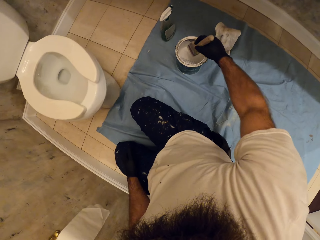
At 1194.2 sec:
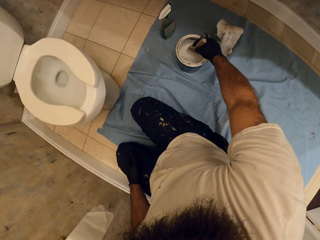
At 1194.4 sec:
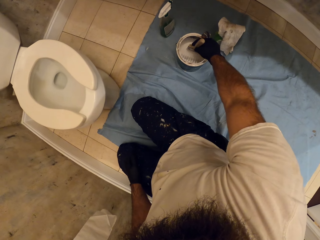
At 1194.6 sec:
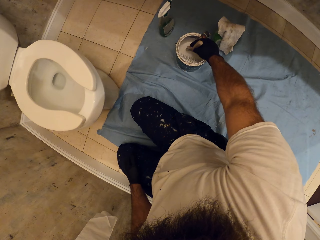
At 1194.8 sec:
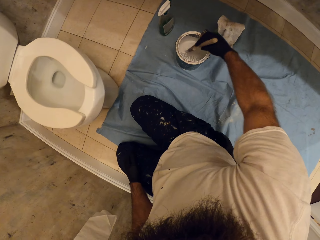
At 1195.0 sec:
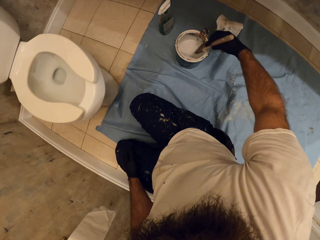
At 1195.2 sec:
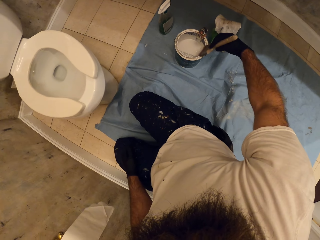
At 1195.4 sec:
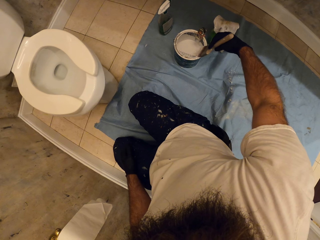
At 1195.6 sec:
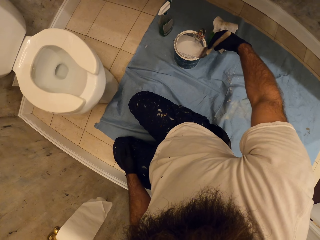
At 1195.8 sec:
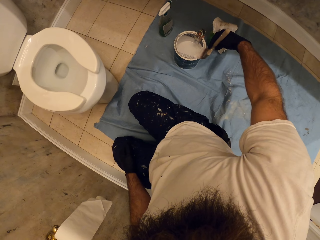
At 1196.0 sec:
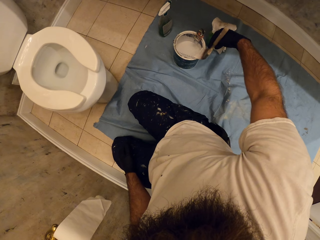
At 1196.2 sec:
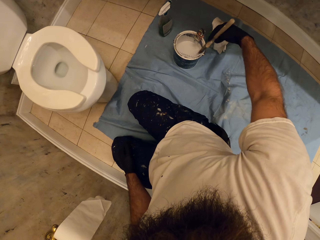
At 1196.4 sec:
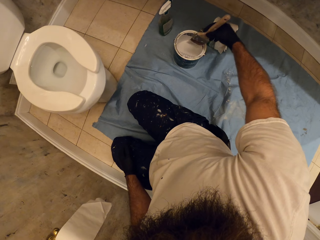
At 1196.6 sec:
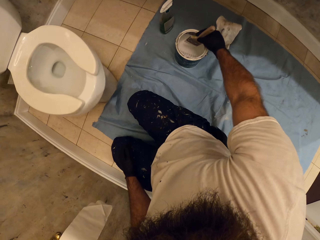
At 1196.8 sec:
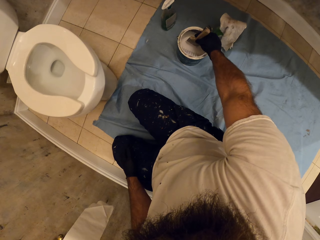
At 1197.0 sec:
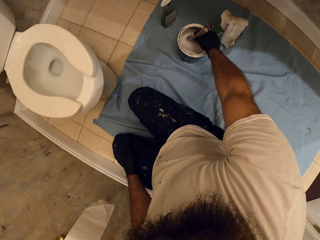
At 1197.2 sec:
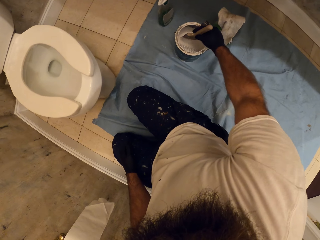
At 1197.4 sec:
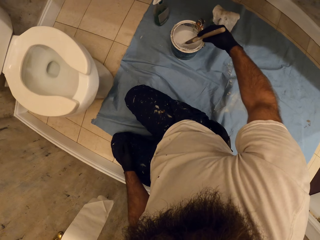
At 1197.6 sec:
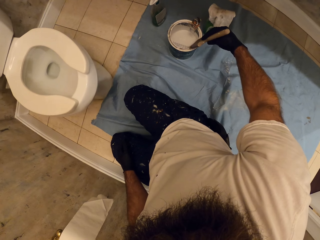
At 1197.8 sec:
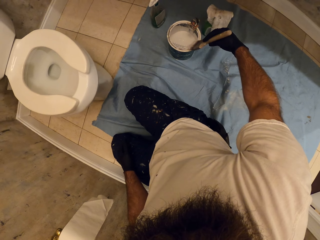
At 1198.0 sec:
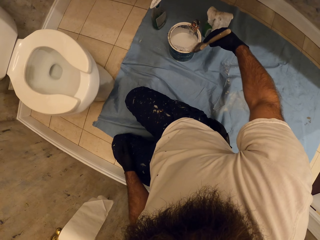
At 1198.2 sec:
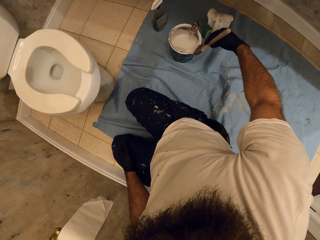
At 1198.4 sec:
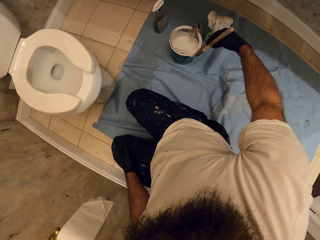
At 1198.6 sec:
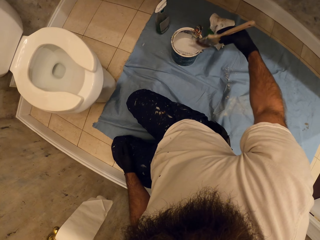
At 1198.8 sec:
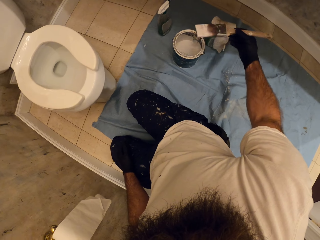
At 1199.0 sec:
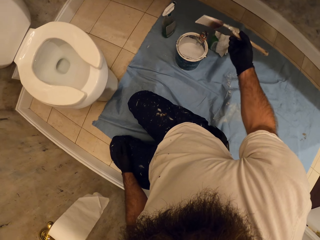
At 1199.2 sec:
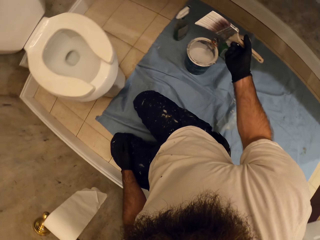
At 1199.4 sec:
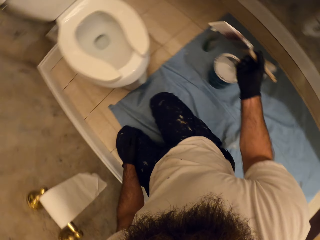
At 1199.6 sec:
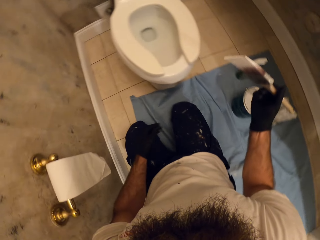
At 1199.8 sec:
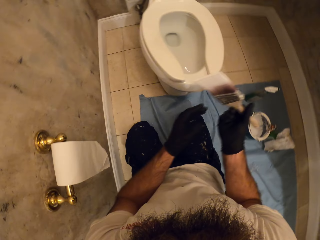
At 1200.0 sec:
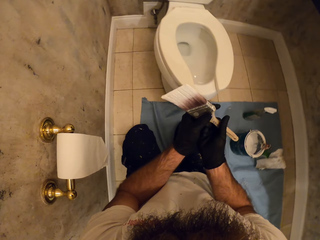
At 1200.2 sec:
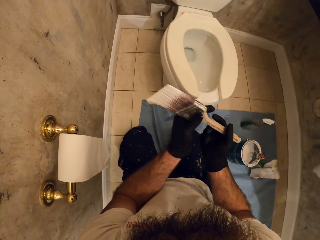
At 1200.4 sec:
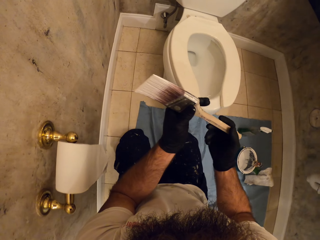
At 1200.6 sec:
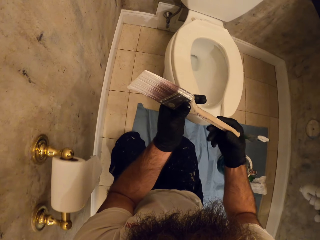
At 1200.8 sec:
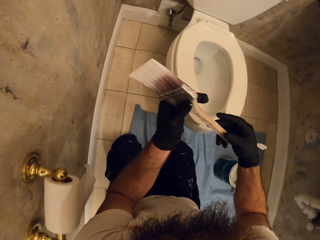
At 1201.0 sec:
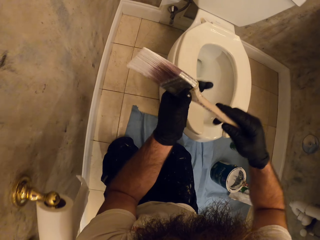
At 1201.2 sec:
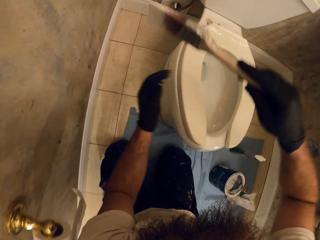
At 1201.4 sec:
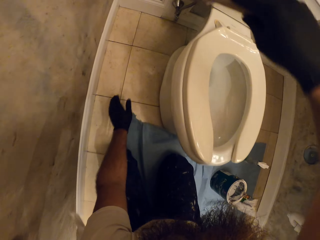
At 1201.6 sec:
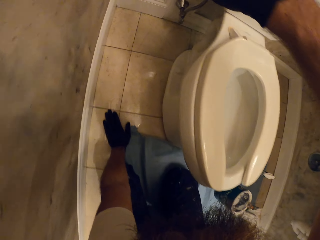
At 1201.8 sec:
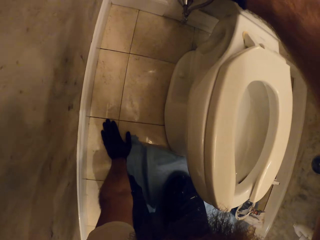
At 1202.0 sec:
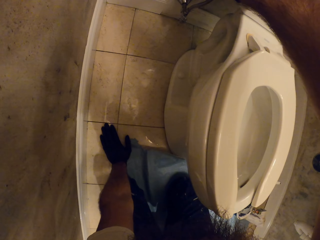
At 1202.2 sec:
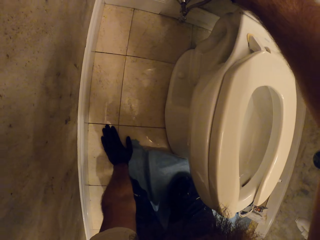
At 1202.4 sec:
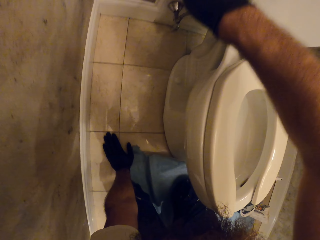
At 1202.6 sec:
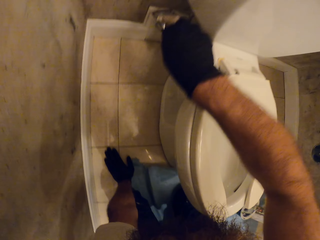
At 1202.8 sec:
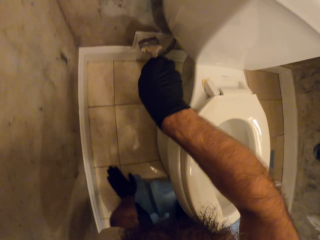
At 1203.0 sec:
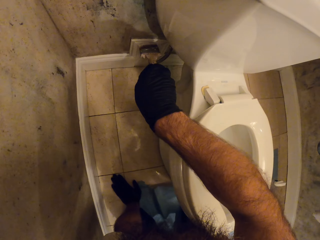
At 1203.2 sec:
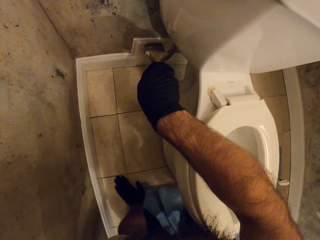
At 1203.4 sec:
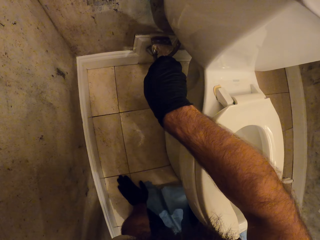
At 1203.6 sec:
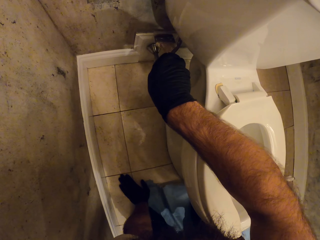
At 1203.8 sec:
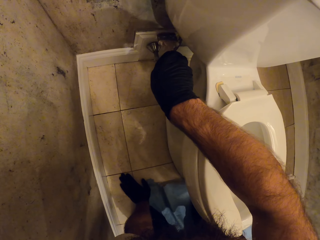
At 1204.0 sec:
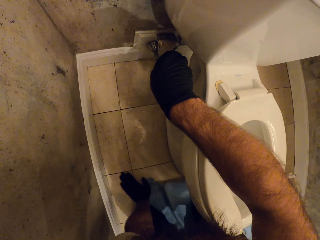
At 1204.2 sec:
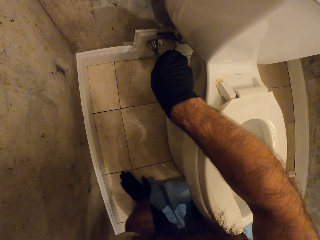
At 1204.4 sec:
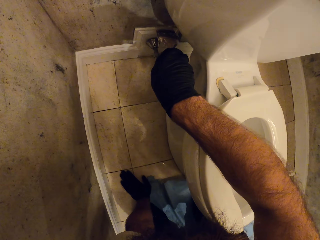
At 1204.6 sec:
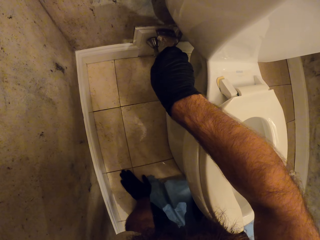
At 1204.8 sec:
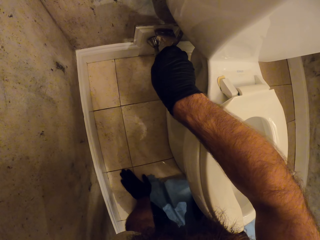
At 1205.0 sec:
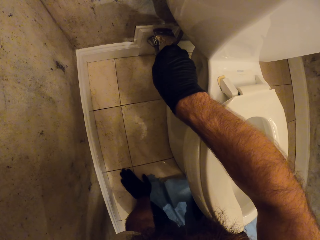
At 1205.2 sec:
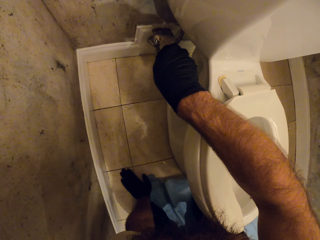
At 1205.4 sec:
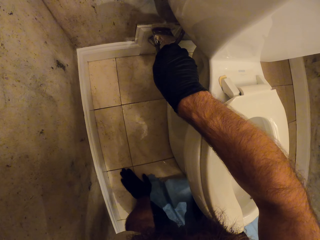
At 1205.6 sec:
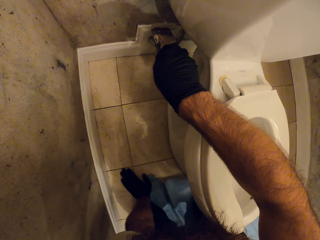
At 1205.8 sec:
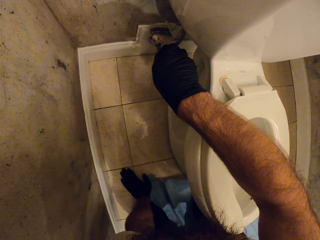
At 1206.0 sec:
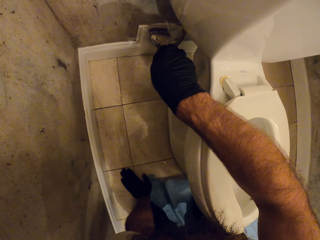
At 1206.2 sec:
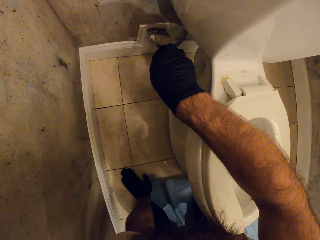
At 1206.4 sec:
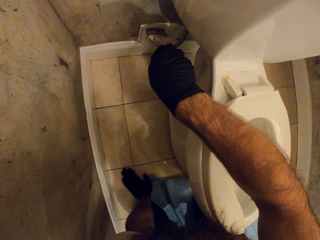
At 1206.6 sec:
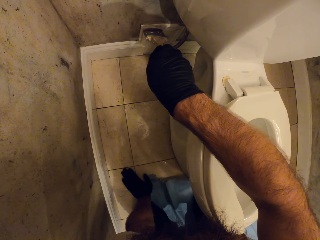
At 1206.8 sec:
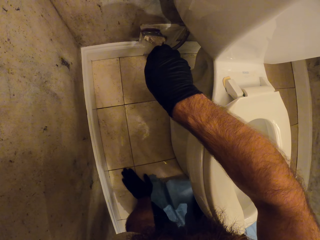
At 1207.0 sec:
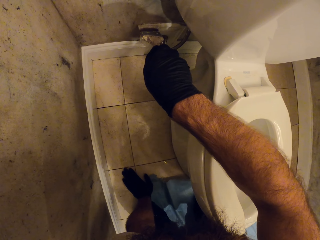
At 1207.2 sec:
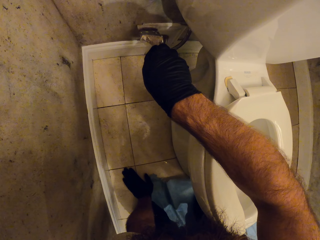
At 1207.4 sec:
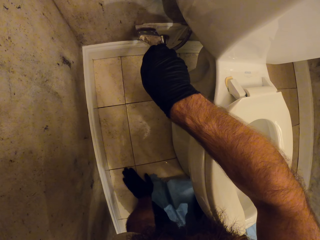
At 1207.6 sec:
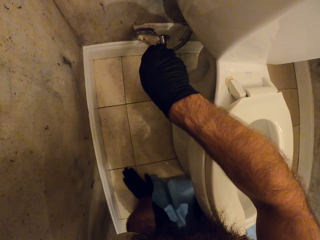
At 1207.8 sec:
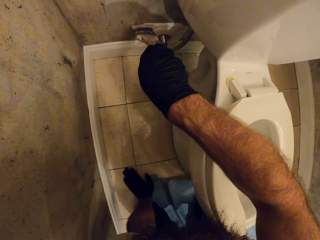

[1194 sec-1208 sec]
The camera wearer scoops paint from the paint can with the paintbrush in his right hand. He dabs the paintbrush in his right hand on the edge of the can. He scoops paint from the paint can with the paintbrush in his right hand. He dabs the paintbrush in his right hand on the edge of the paint can. He lifts the brush. He holds the paintbrush with both hands in the toilet. He holds the paintbrush with his right hand in the toilet. He paints the bathroom skirting board with the paintbrush in his right hand.

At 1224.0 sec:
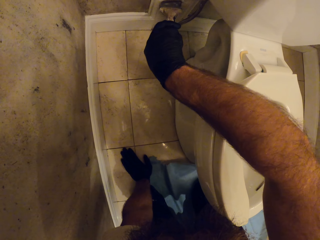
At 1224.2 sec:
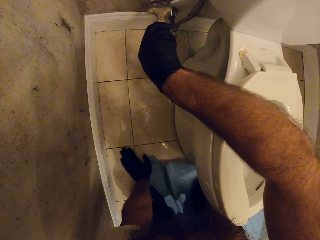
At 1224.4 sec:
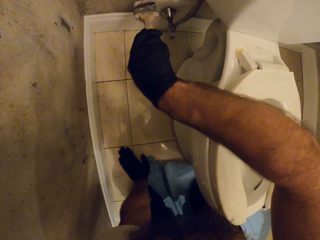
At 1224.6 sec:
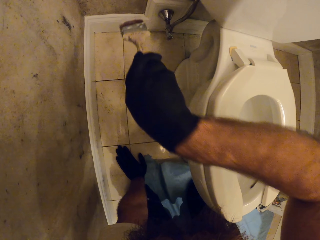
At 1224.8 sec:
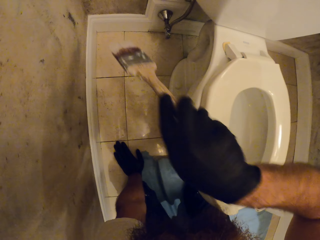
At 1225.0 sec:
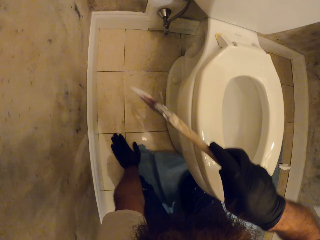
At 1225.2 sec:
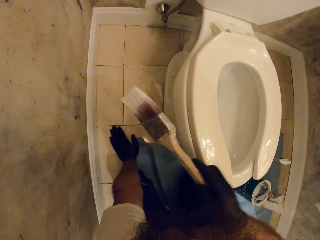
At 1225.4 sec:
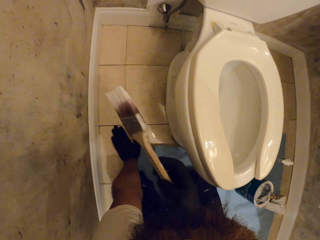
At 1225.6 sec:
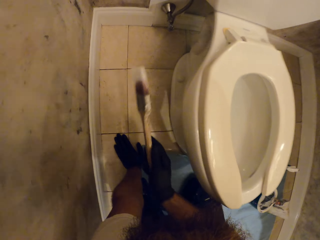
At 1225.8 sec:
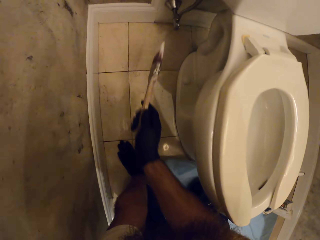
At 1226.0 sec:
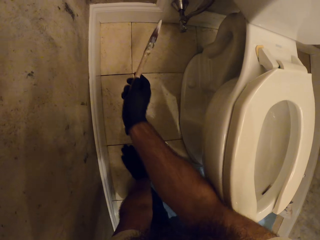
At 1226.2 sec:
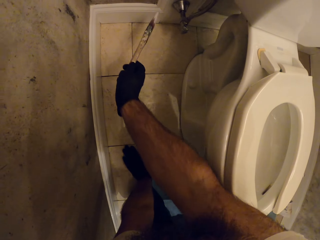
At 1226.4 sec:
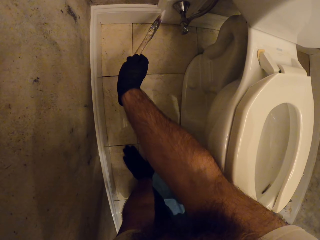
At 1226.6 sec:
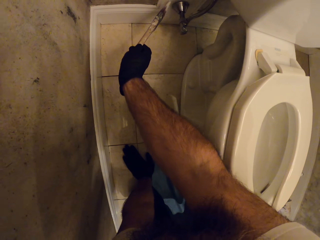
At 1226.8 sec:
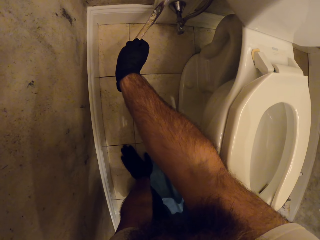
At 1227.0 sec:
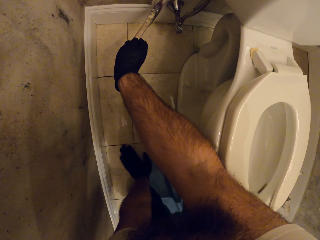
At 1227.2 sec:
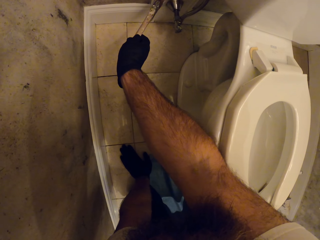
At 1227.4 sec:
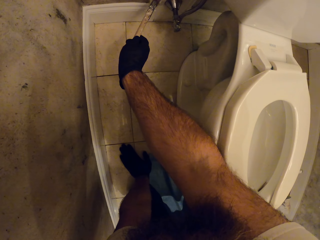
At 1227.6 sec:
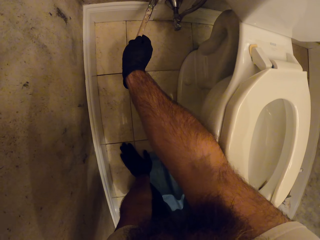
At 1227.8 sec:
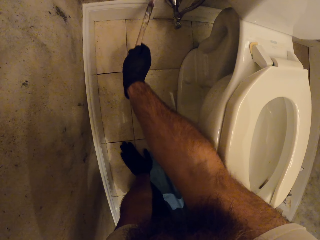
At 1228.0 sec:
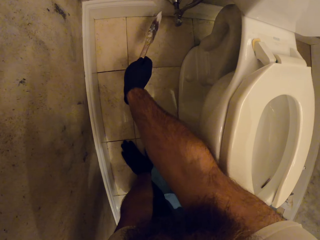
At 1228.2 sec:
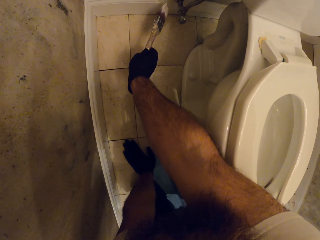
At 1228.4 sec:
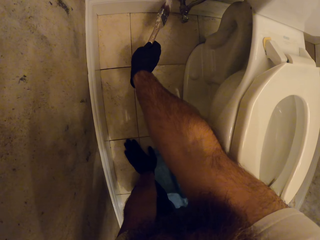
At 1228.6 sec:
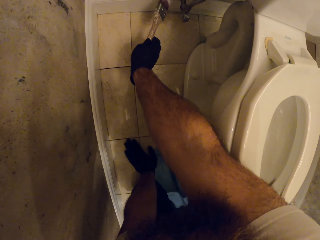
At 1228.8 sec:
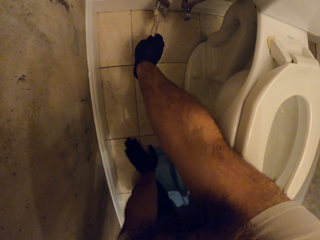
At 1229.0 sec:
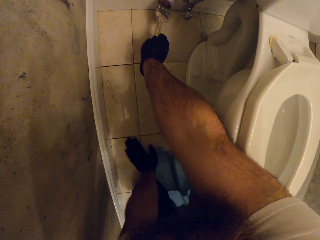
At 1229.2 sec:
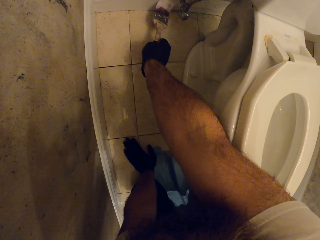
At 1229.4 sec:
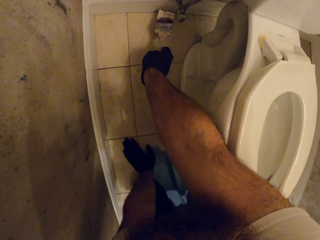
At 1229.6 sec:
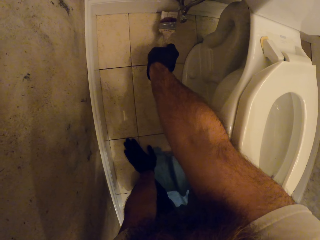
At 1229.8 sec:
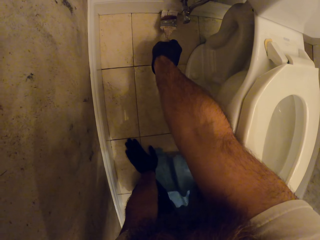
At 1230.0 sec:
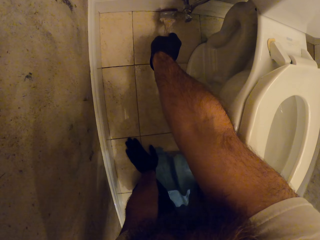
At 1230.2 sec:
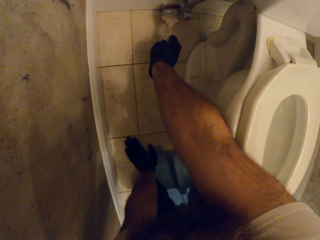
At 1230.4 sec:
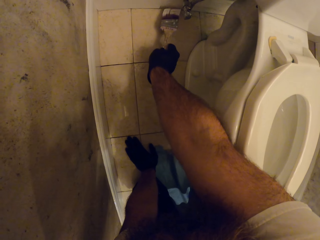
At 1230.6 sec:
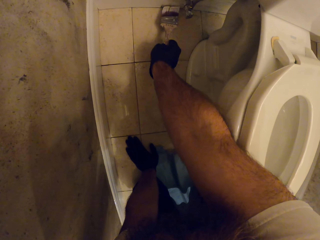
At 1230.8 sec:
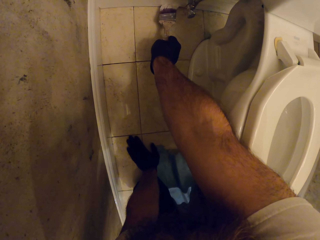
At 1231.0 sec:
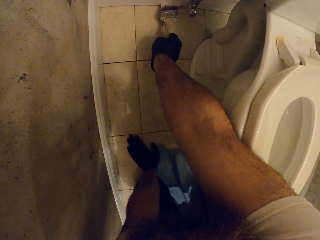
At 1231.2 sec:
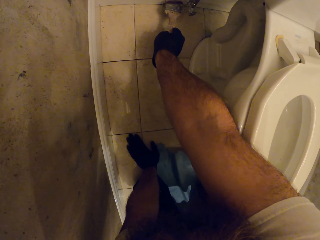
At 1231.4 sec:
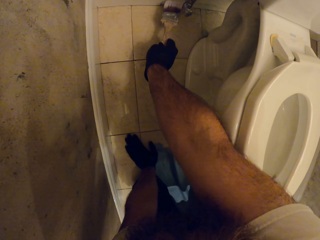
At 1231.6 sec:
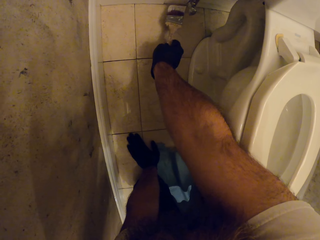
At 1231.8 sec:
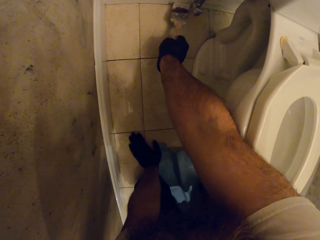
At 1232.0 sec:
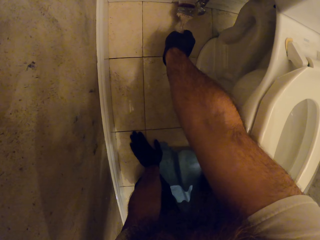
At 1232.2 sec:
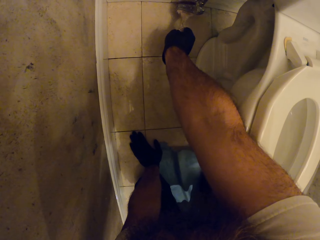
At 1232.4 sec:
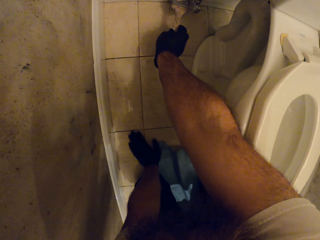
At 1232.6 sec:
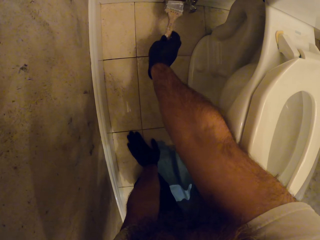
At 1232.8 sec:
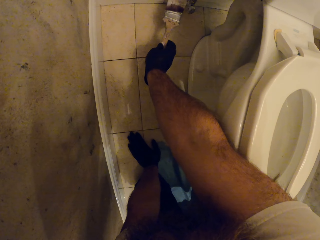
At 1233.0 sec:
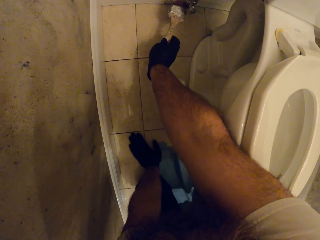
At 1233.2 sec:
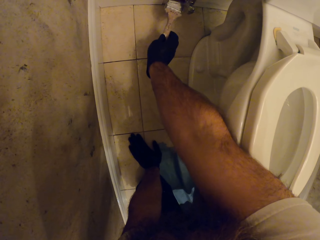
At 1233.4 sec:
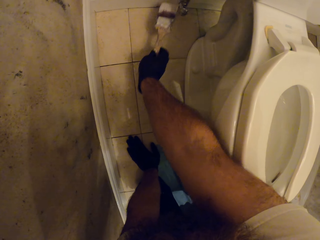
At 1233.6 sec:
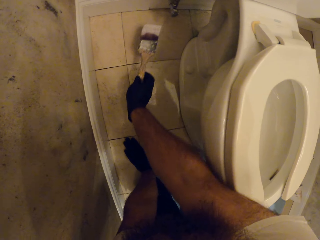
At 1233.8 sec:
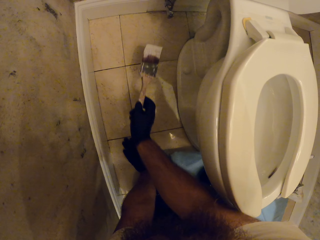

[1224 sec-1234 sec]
The camera wearer lifts the brush. They paint.
